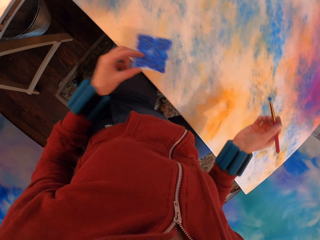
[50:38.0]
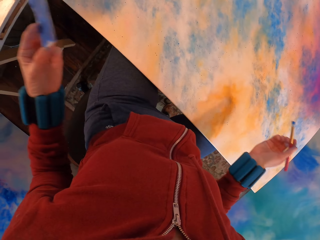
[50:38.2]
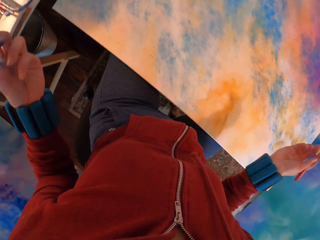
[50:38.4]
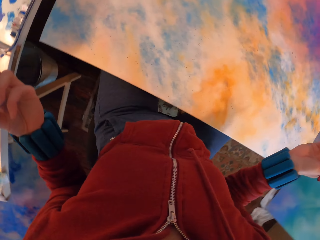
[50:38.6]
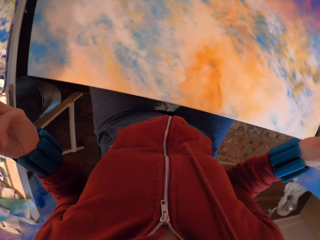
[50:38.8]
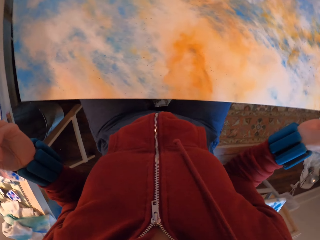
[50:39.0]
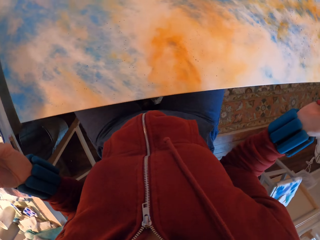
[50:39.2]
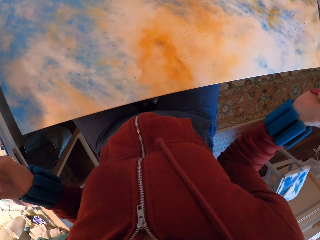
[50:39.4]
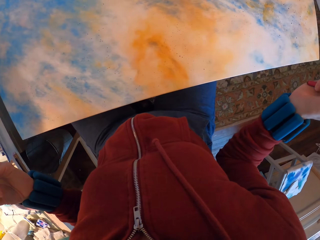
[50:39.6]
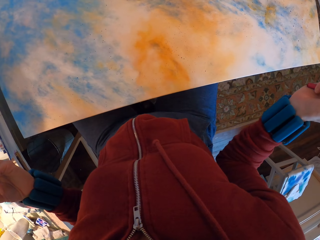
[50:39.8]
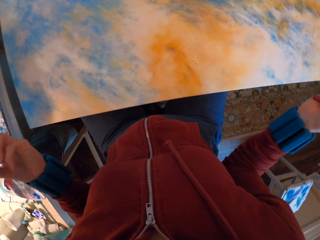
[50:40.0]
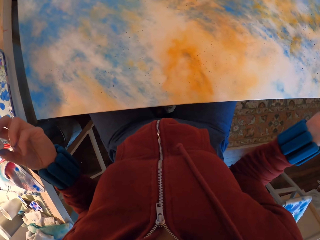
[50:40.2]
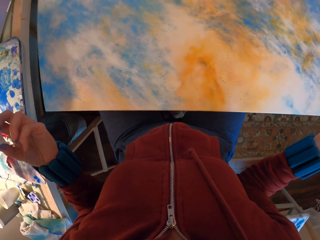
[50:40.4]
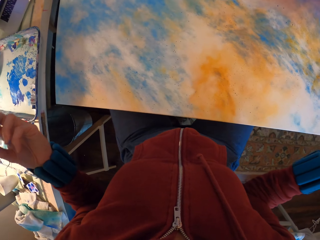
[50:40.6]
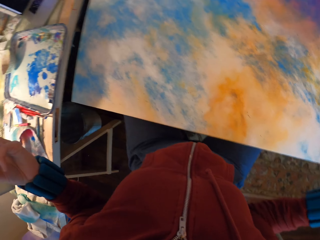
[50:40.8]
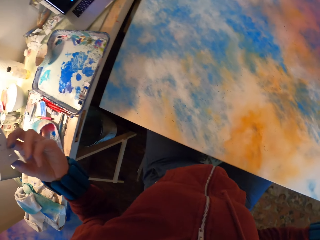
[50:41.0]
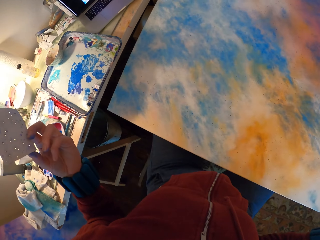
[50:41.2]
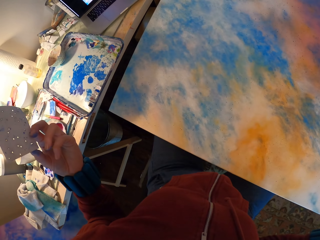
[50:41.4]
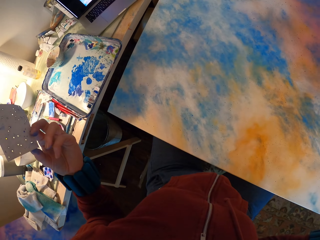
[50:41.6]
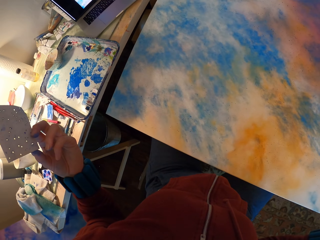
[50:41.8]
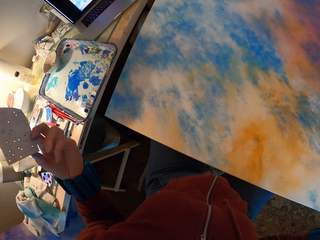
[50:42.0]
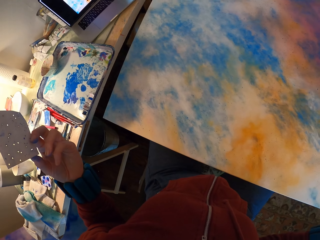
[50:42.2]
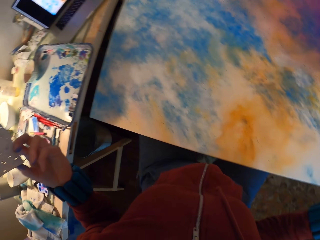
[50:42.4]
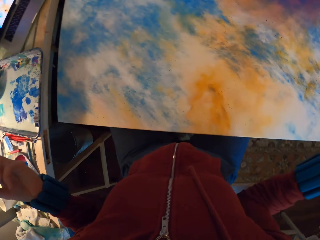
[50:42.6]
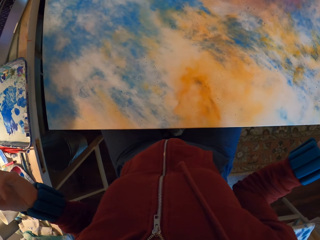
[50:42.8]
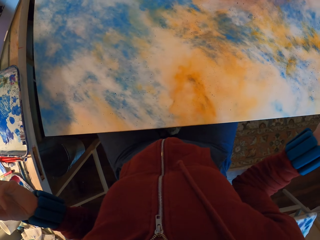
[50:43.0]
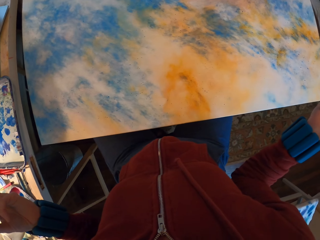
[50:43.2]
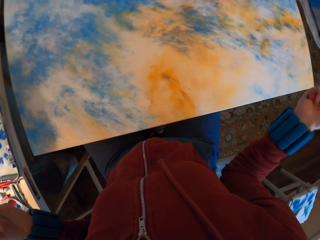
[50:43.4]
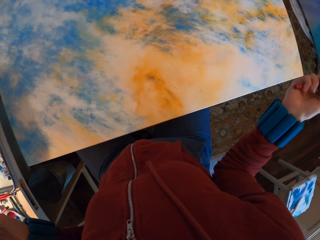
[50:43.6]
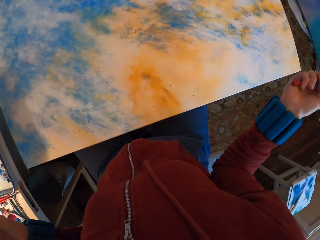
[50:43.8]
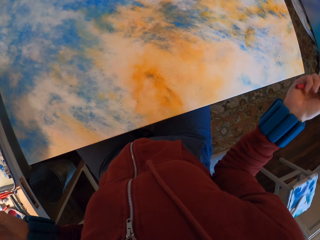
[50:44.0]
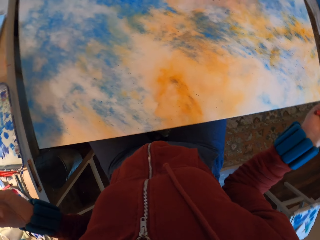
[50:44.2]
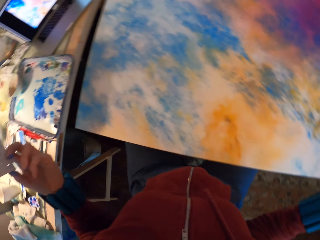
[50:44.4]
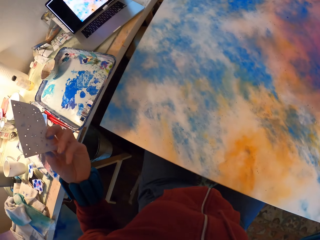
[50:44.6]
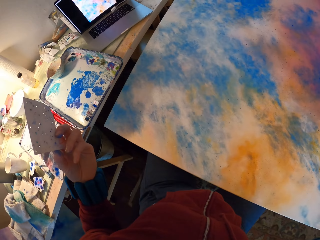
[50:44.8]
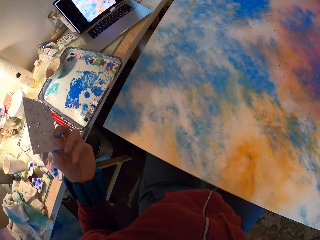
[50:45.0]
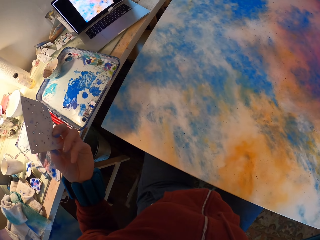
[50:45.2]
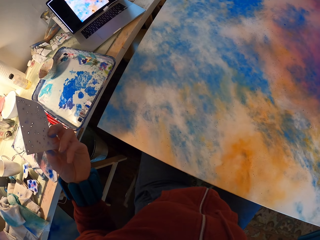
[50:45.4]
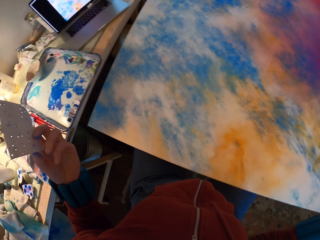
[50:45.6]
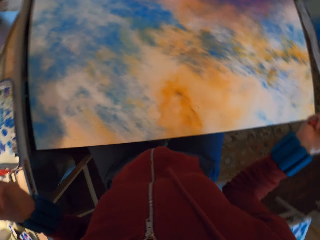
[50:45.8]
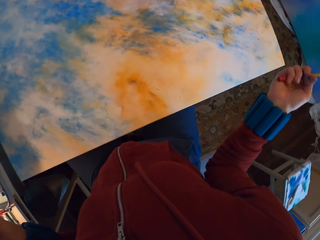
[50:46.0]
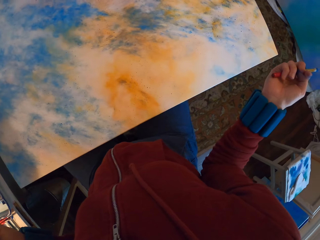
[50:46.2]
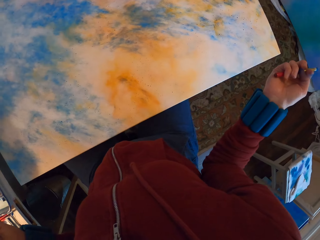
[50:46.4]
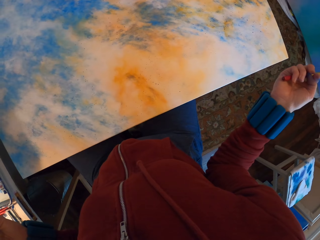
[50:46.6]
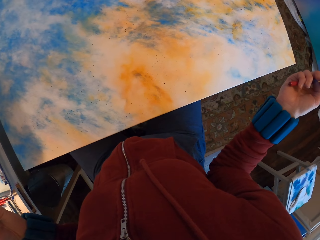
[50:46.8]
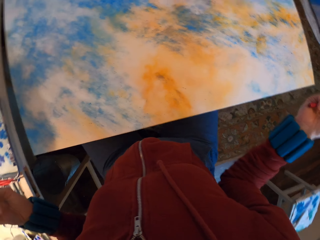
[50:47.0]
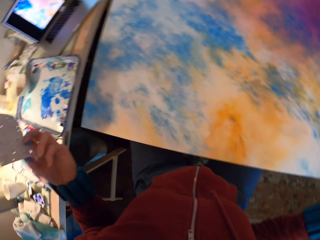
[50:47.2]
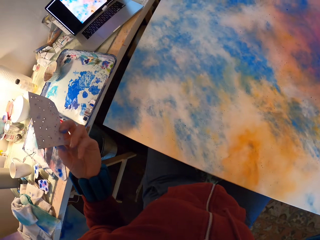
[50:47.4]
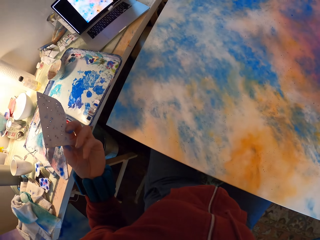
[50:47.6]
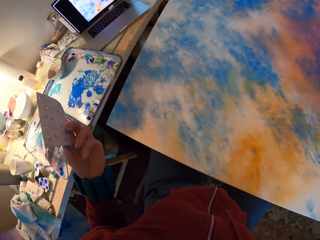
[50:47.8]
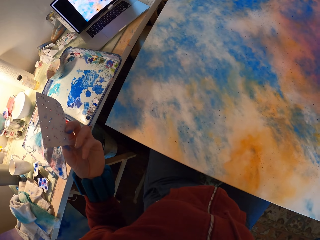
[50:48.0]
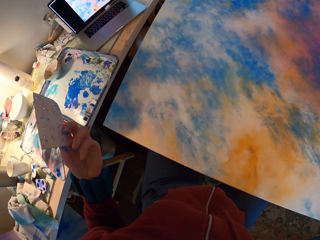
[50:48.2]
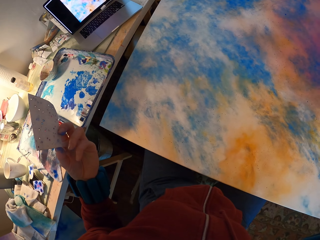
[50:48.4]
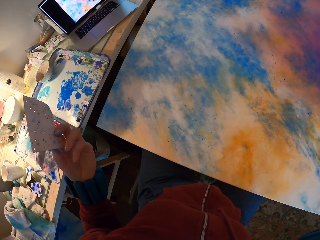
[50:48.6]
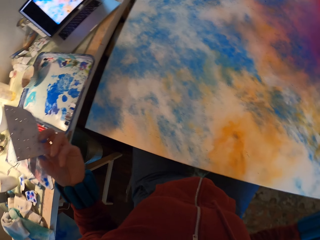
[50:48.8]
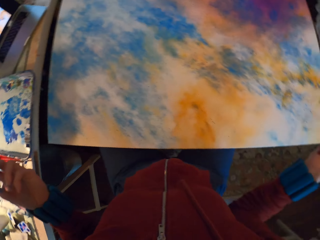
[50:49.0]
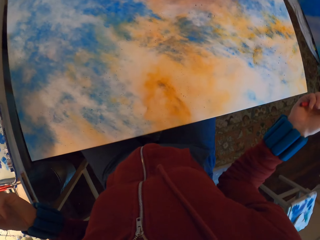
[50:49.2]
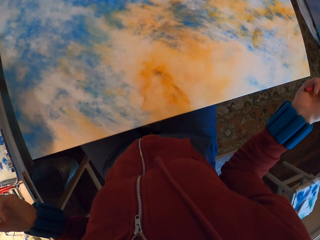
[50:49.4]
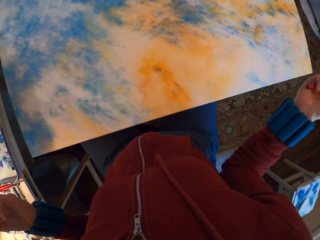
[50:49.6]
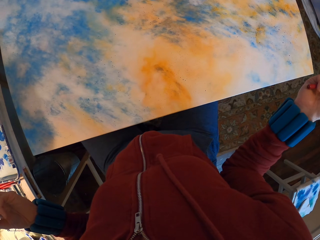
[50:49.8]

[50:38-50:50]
The camera wearer looks at the painting. They lift the paper. They look around.

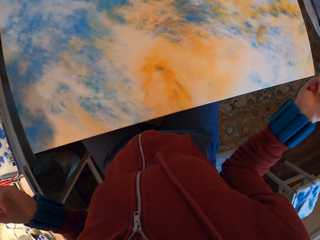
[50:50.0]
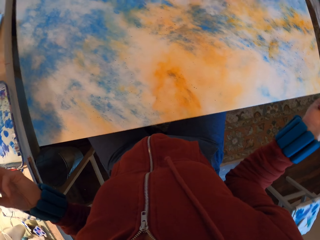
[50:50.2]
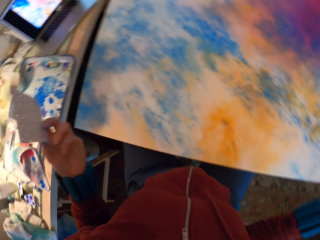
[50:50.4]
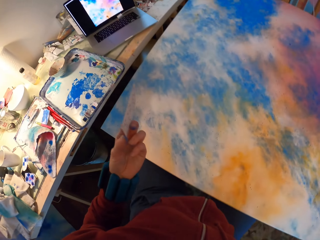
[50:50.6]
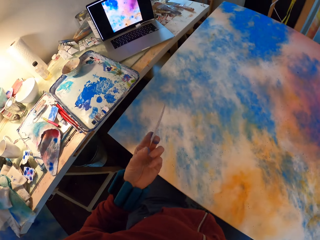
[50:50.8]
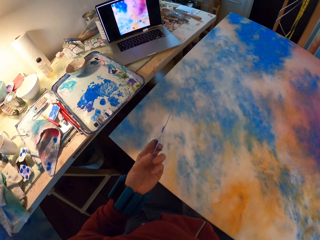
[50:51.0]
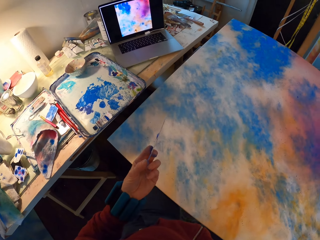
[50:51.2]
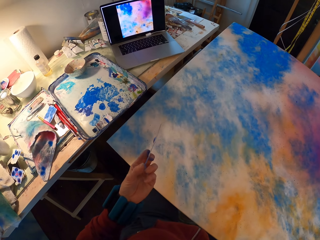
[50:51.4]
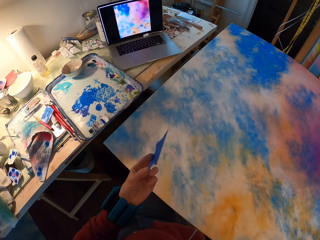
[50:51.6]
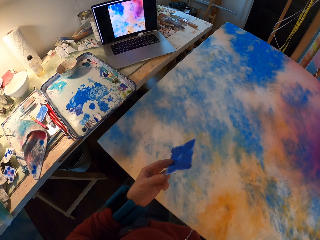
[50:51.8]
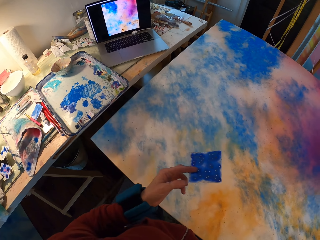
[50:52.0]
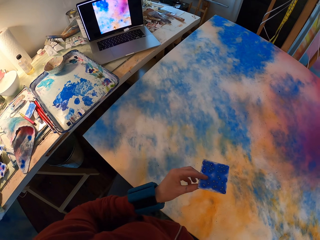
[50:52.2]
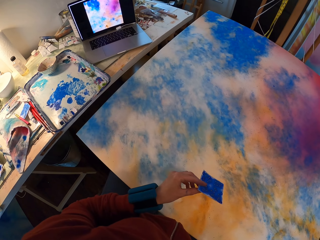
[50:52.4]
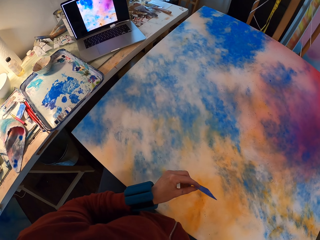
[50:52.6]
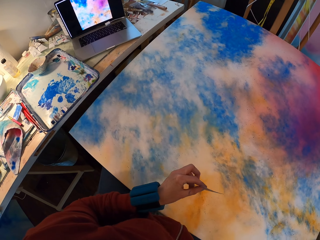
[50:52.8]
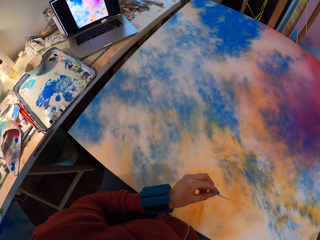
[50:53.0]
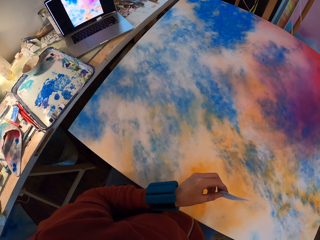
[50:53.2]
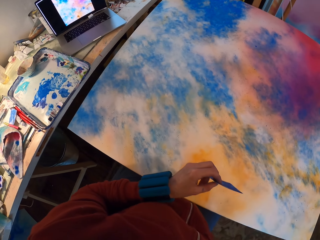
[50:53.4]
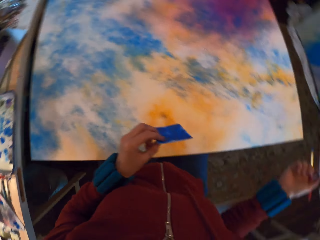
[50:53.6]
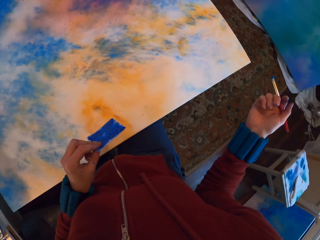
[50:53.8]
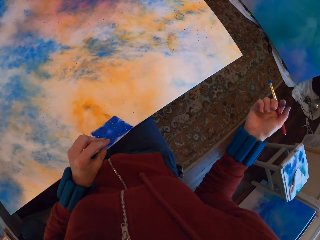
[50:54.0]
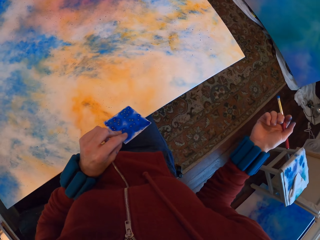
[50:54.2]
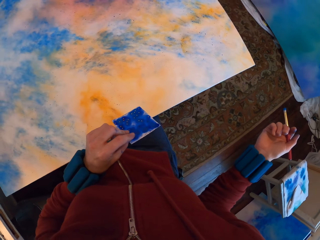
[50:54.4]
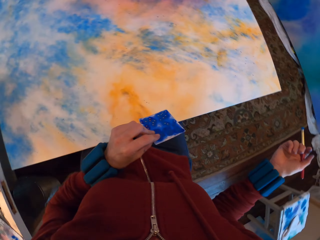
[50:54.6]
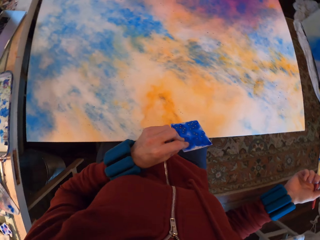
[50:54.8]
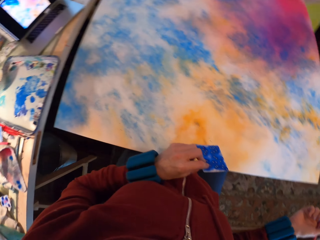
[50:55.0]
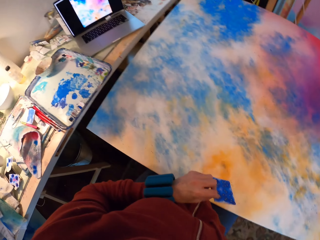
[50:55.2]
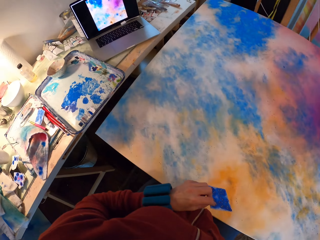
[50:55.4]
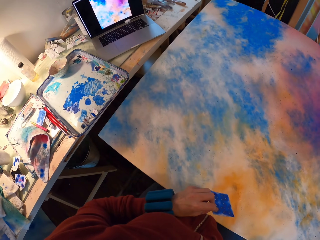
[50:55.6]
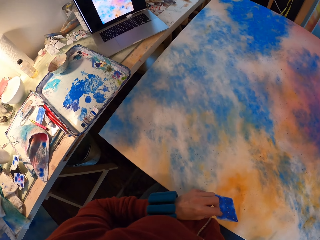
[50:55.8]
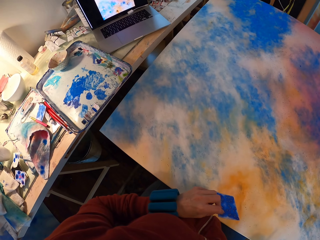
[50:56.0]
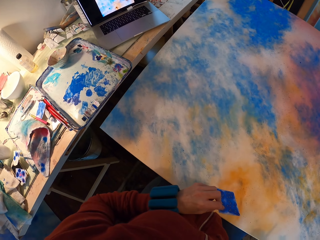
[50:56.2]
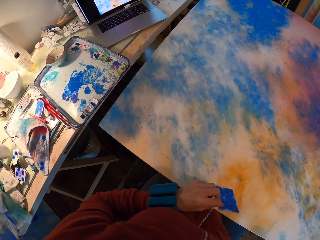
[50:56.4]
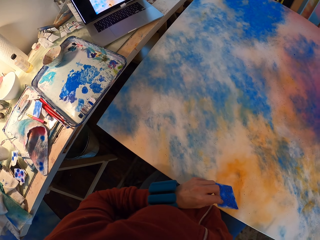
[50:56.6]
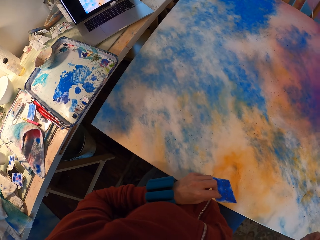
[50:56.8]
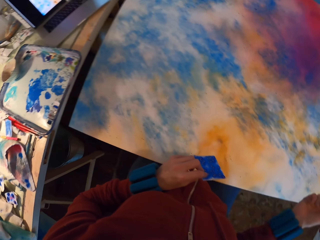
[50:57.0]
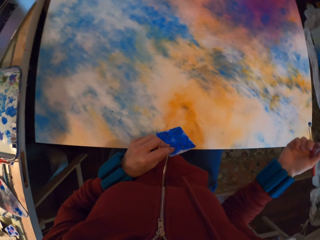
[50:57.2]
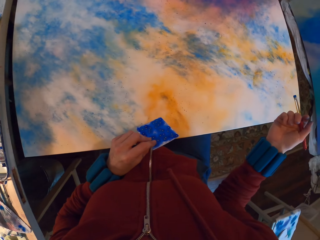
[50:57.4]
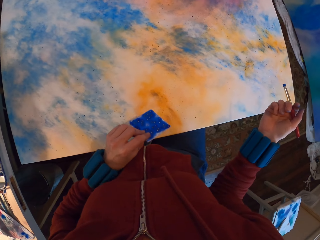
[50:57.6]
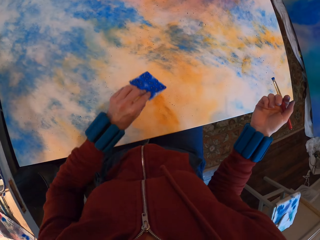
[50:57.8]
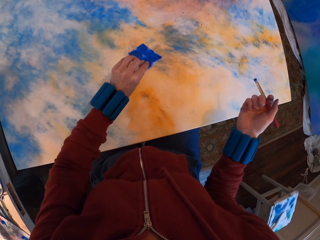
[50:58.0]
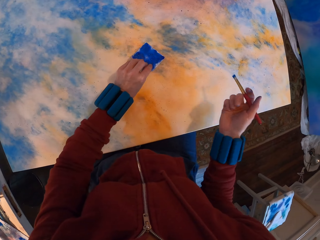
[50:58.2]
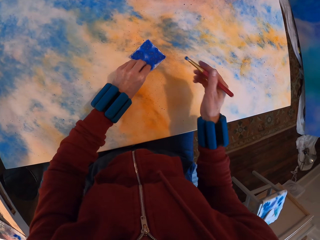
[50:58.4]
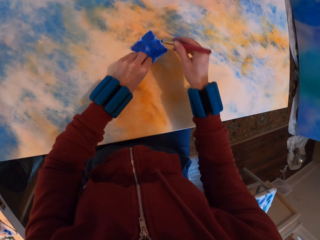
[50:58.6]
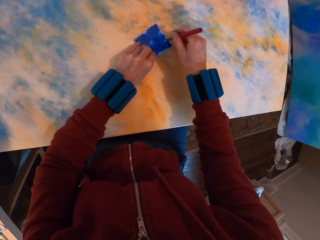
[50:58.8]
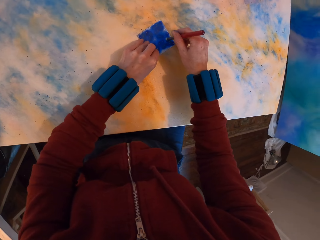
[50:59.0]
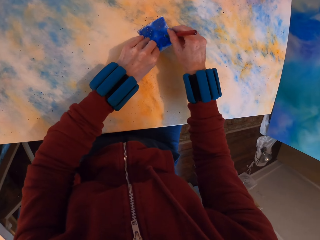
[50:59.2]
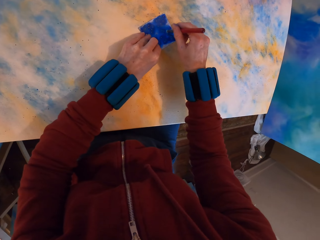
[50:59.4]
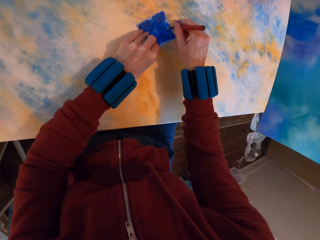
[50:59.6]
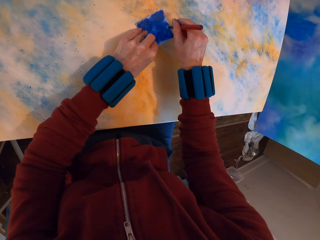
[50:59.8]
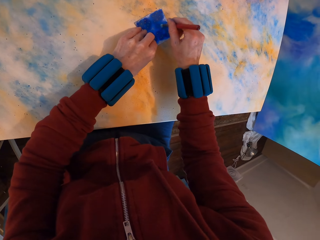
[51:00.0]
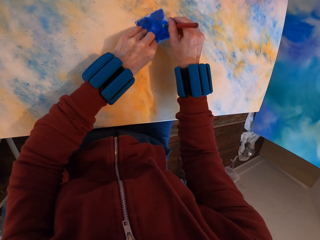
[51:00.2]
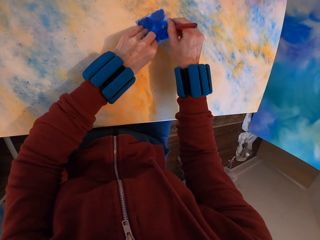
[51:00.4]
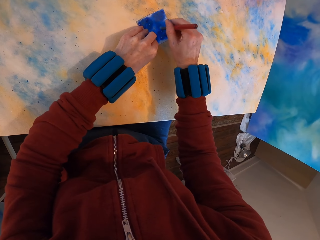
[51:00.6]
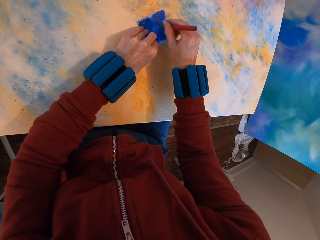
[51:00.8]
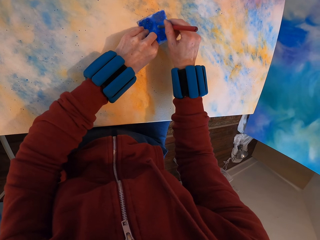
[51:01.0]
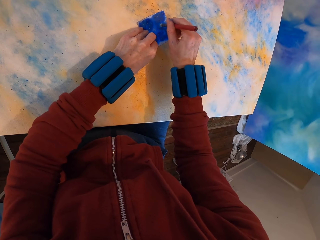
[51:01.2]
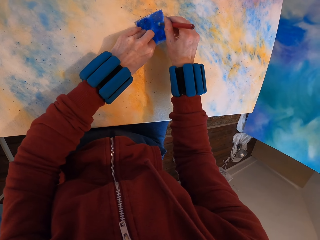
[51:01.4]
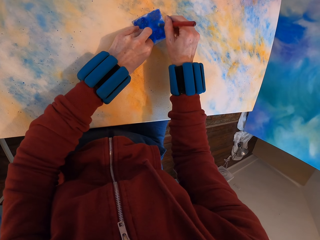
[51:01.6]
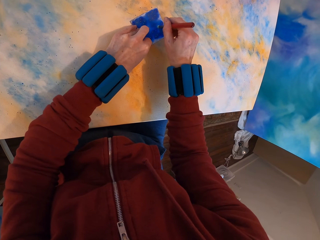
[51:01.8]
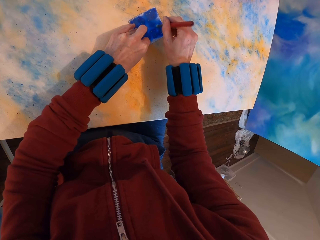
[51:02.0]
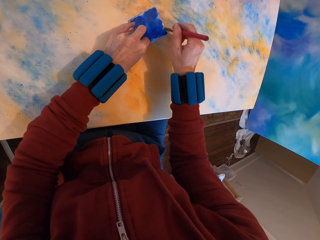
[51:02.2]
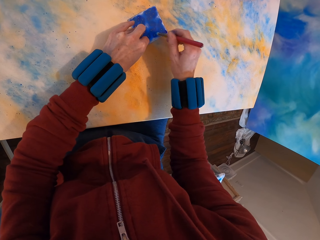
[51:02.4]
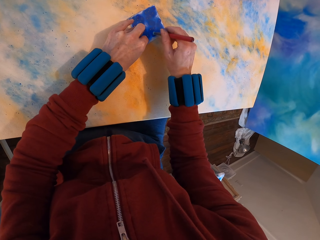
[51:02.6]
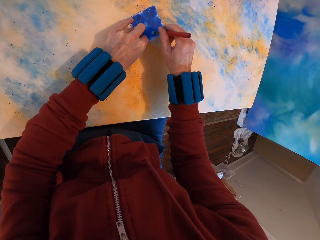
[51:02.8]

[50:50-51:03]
The camera wearer places the paper on the canvas and paints the canvas. They press the watercolor paper on the painting with a brush.
